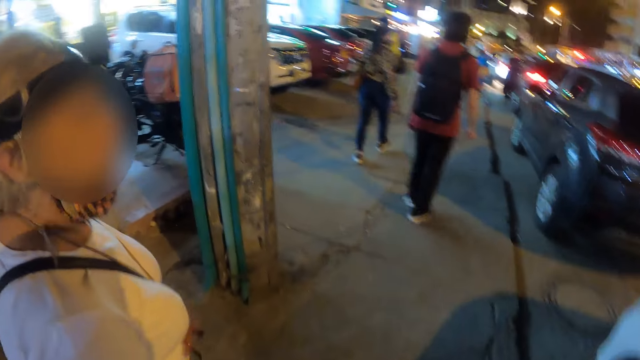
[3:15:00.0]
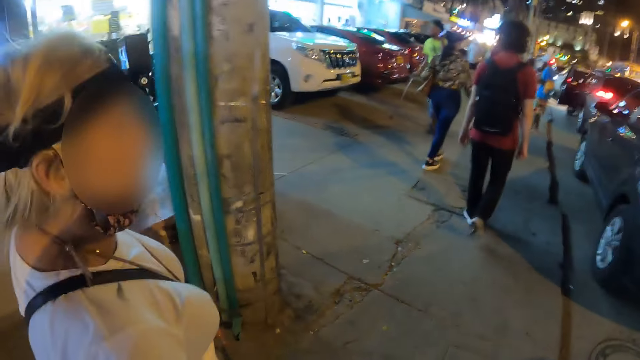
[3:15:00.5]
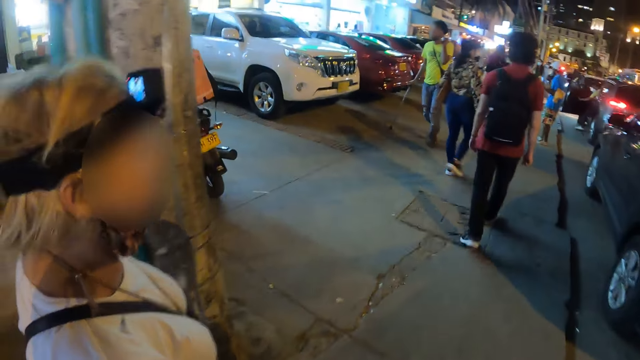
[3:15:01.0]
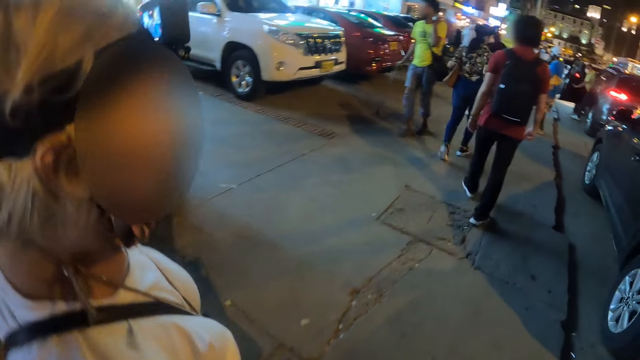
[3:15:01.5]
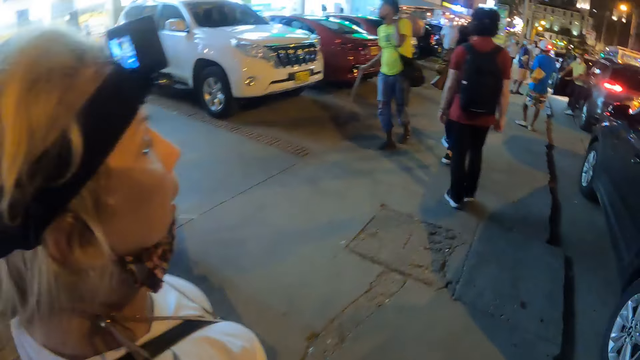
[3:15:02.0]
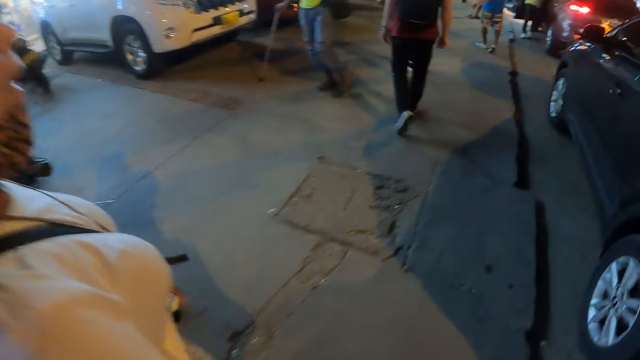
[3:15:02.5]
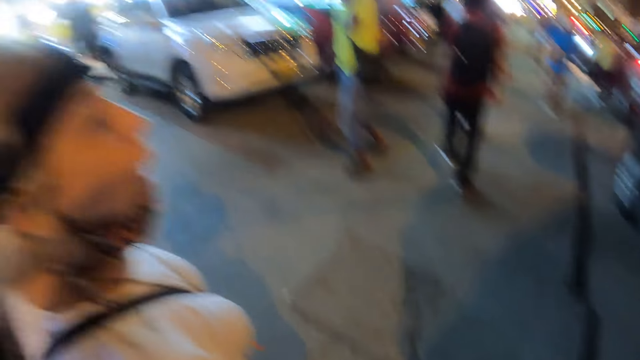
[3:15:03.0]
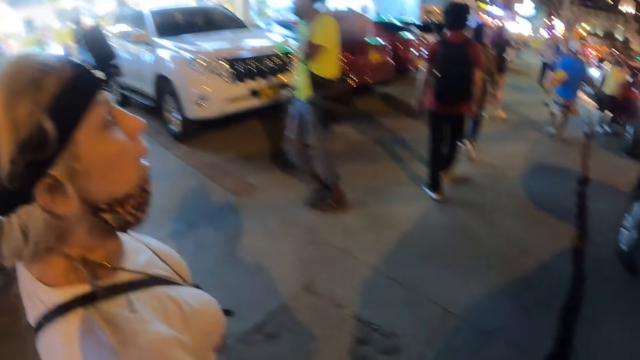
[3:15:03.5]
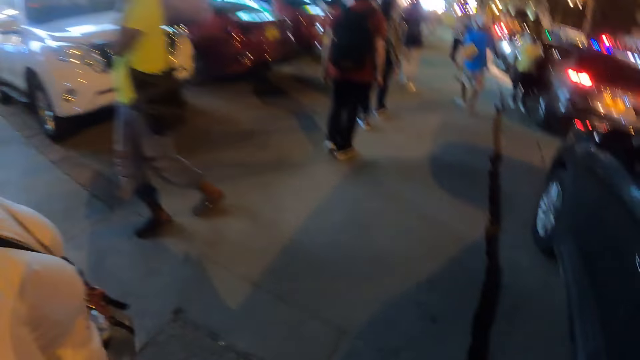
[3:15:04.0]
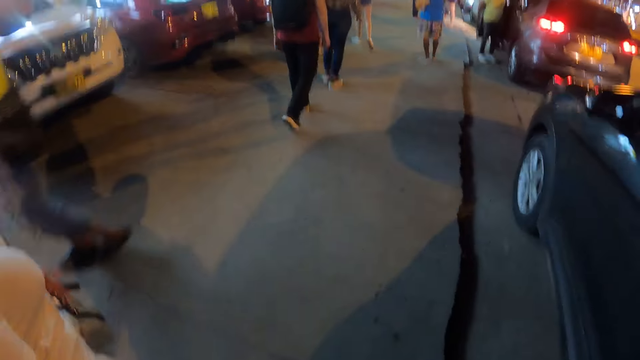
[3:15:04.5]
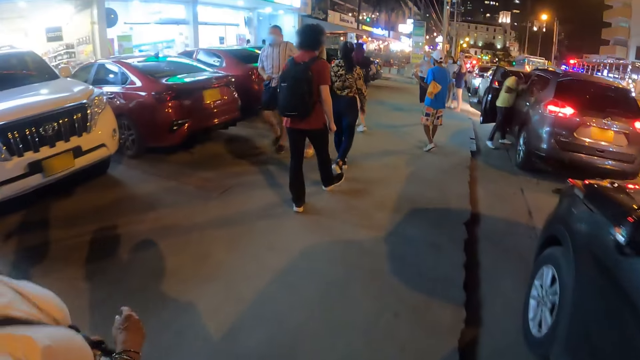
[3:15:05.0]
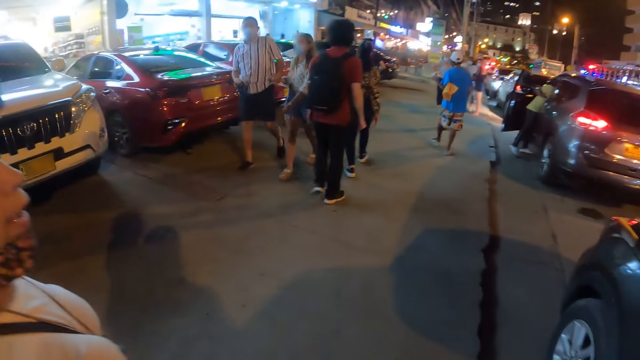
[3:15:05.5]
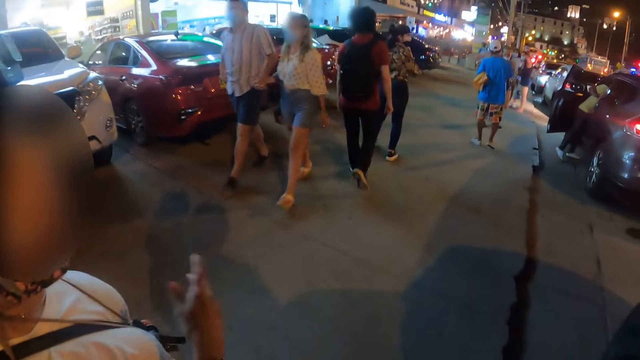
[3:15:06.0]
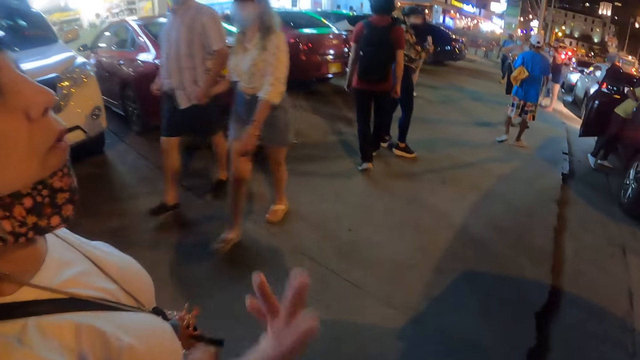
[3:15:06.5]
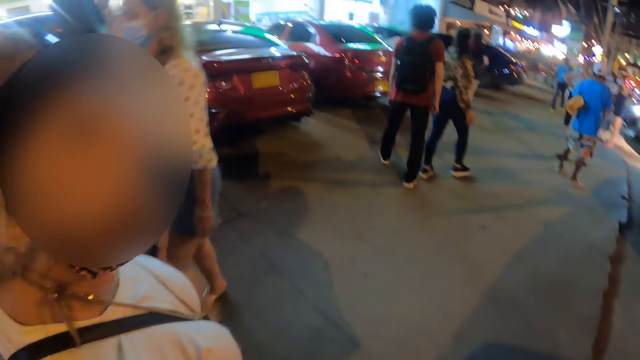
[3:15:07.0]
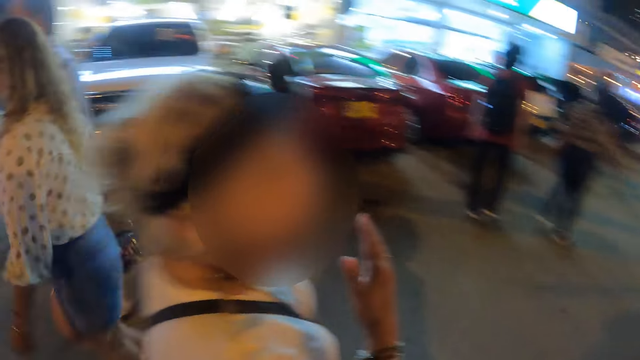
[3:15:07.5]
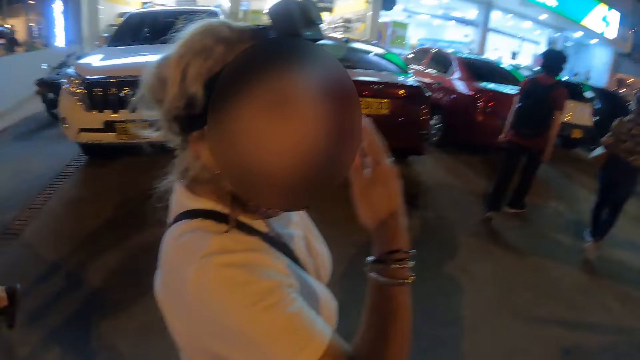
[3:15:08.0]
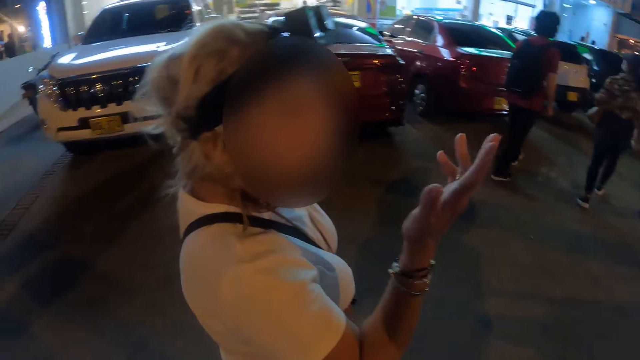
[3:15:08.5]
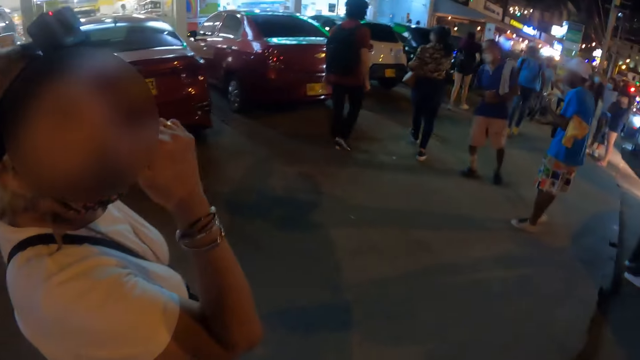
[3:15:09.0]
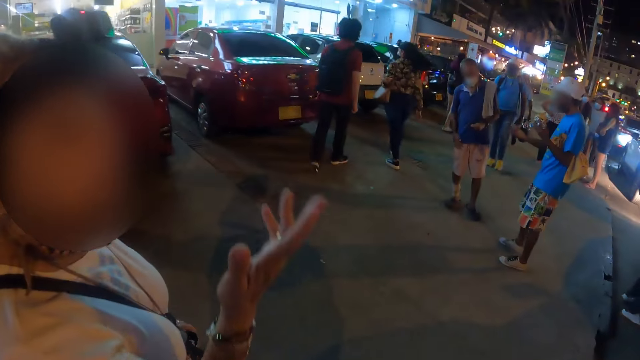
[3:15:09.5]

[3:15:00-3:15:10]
A woman interacts with the camera wearer.

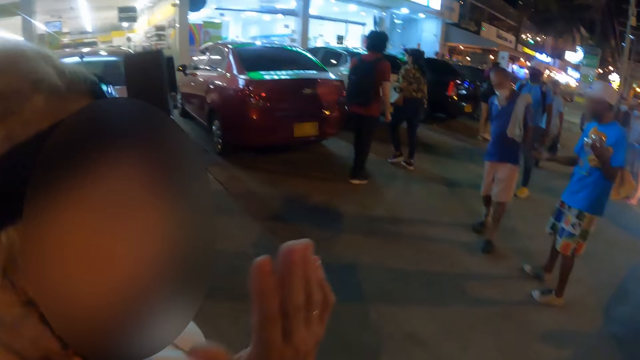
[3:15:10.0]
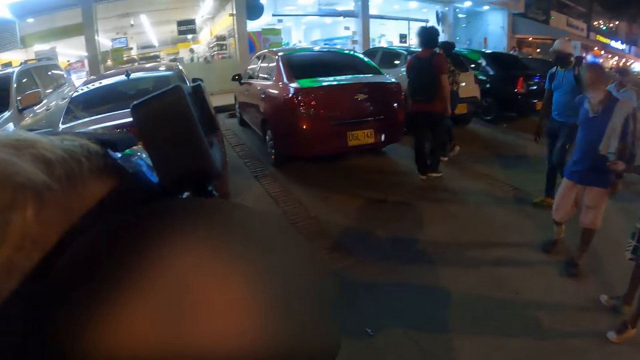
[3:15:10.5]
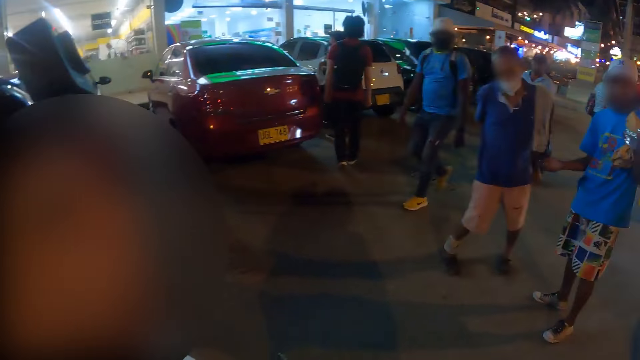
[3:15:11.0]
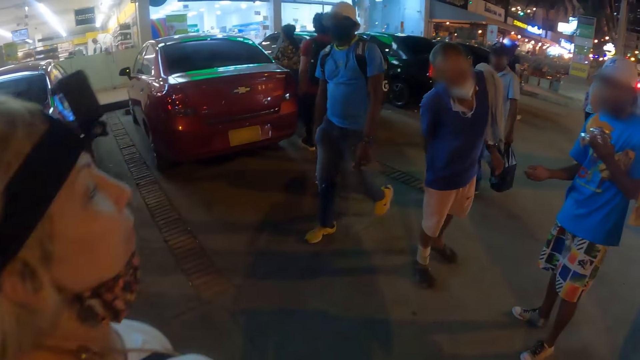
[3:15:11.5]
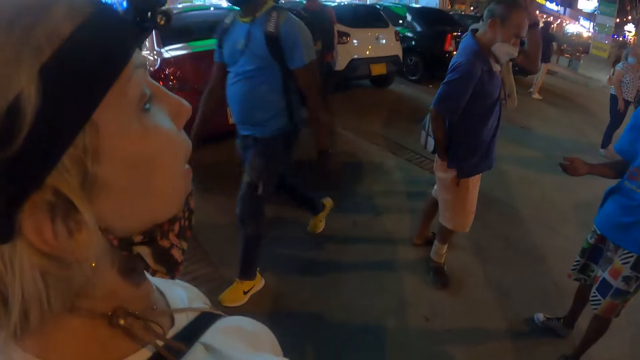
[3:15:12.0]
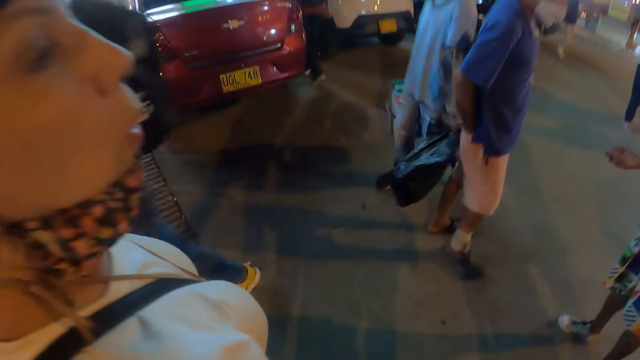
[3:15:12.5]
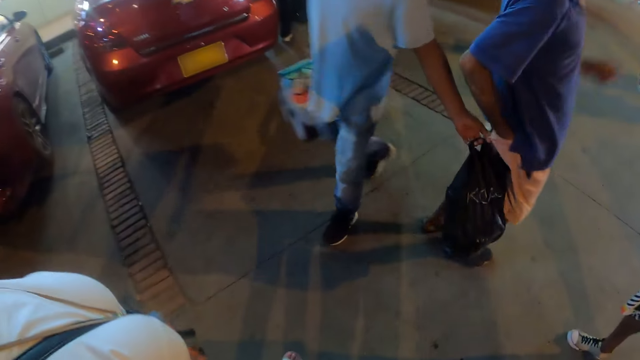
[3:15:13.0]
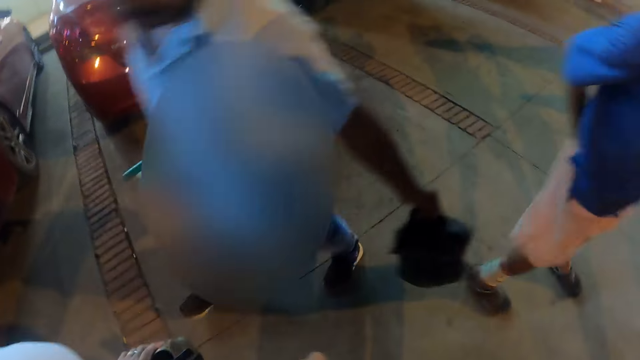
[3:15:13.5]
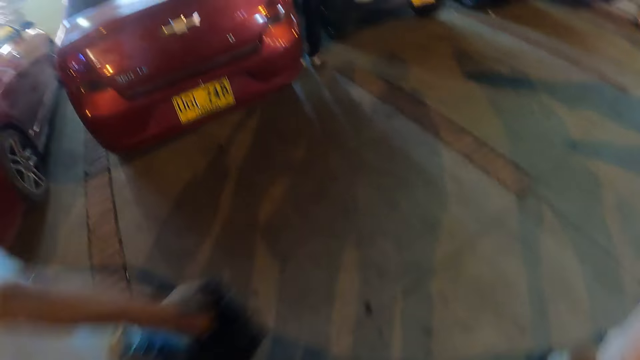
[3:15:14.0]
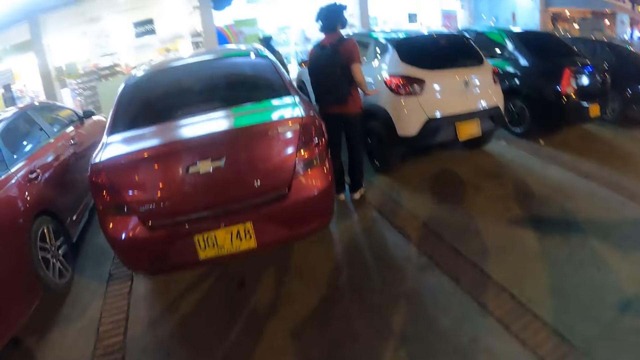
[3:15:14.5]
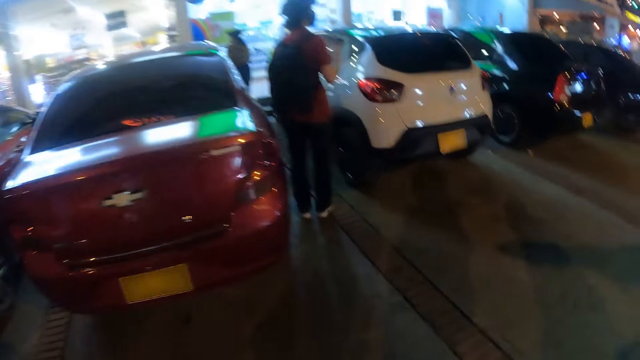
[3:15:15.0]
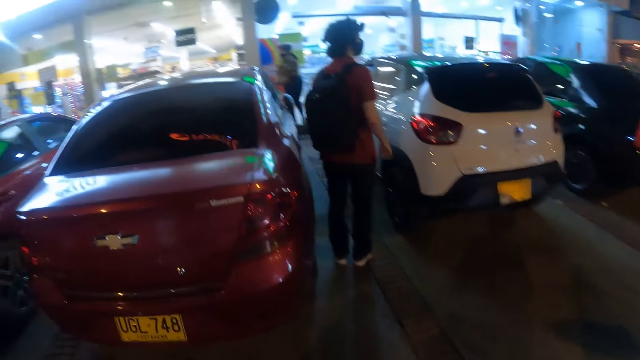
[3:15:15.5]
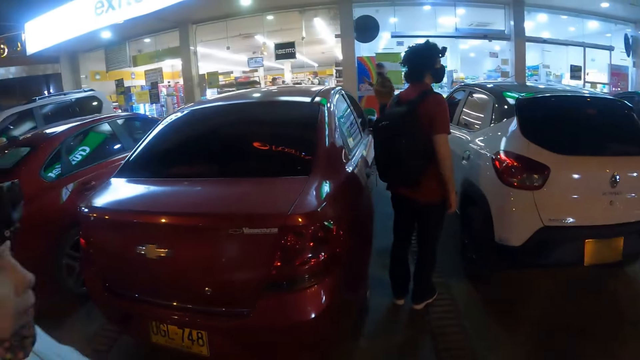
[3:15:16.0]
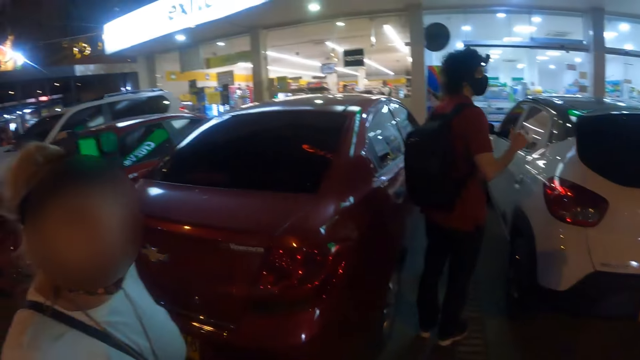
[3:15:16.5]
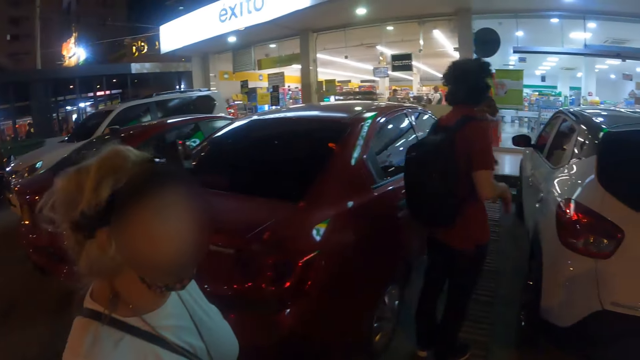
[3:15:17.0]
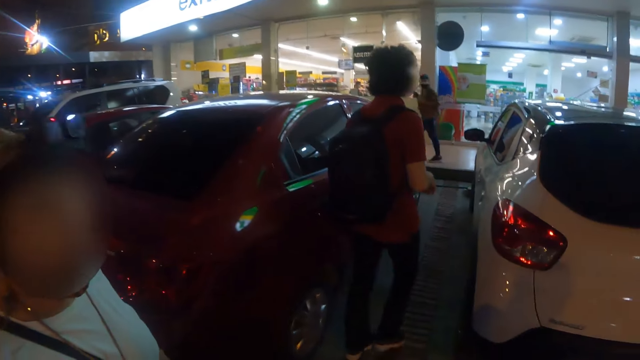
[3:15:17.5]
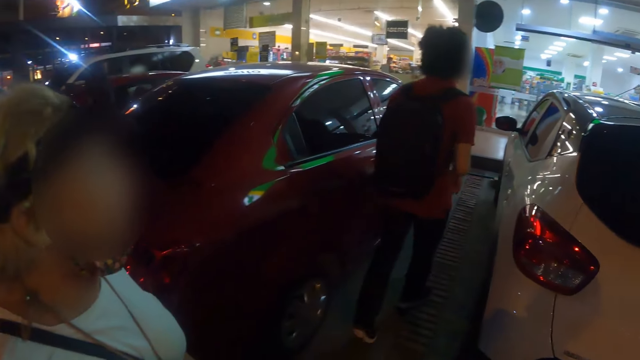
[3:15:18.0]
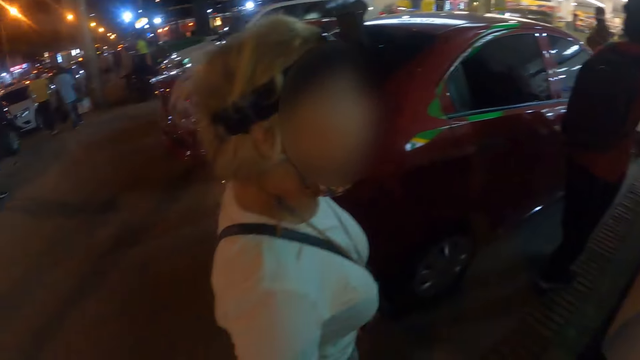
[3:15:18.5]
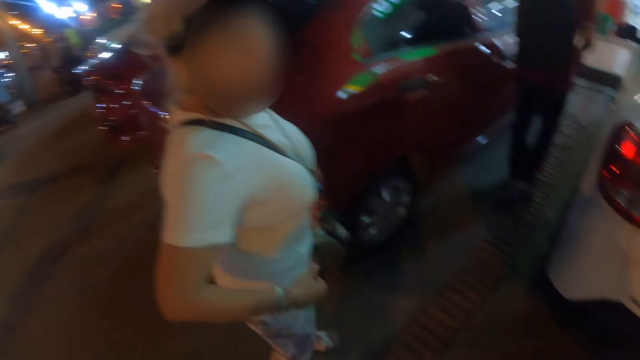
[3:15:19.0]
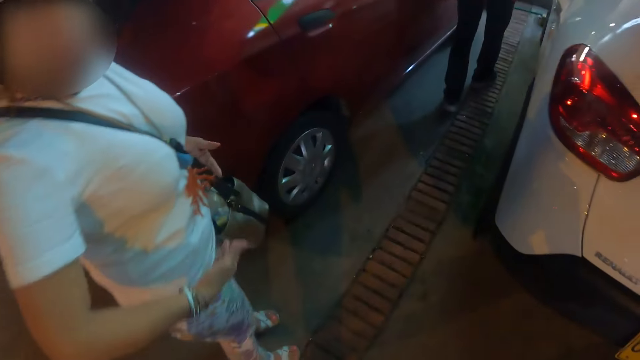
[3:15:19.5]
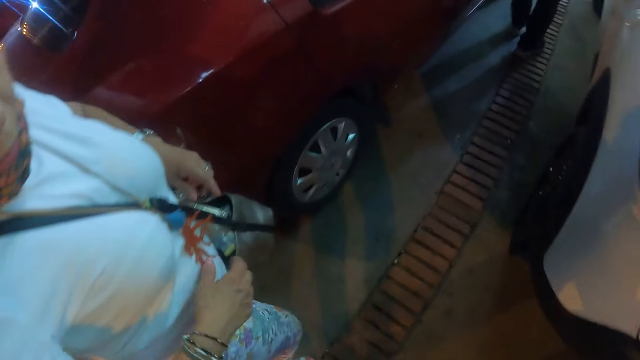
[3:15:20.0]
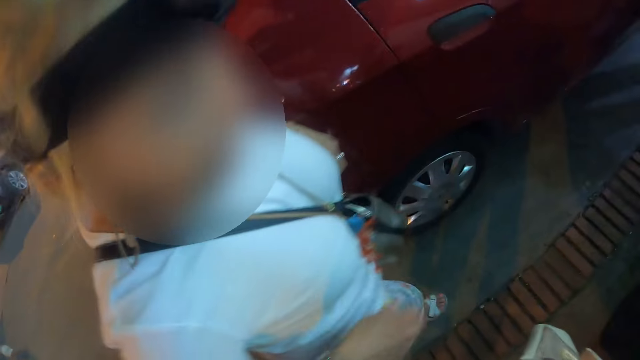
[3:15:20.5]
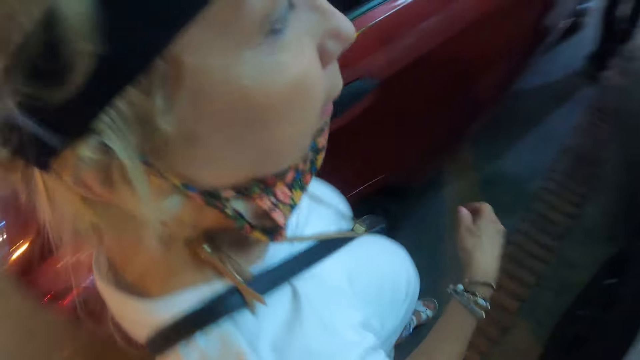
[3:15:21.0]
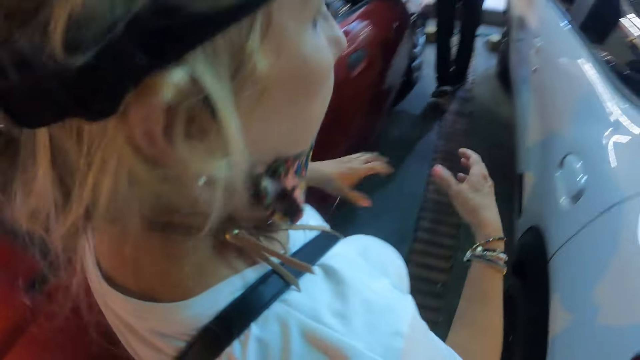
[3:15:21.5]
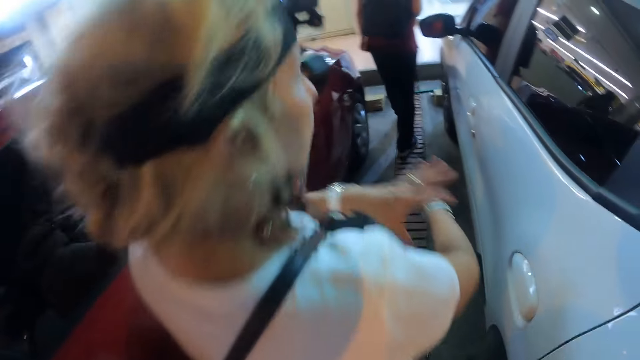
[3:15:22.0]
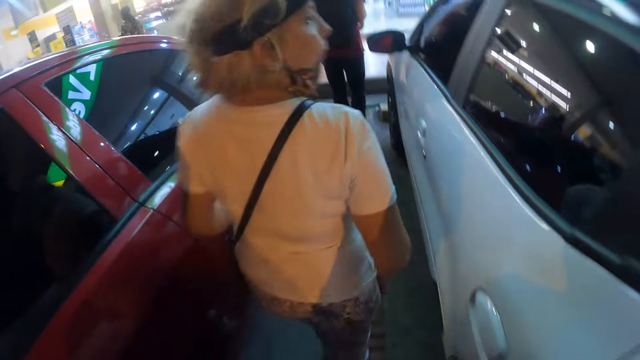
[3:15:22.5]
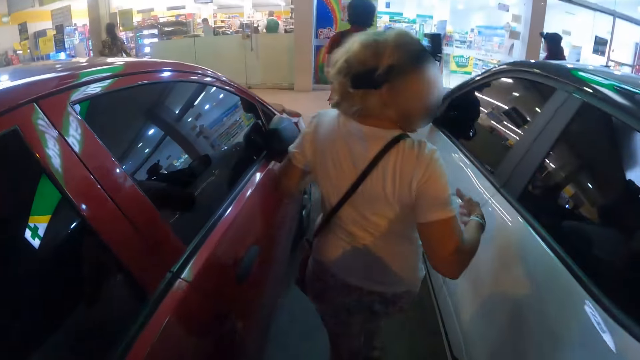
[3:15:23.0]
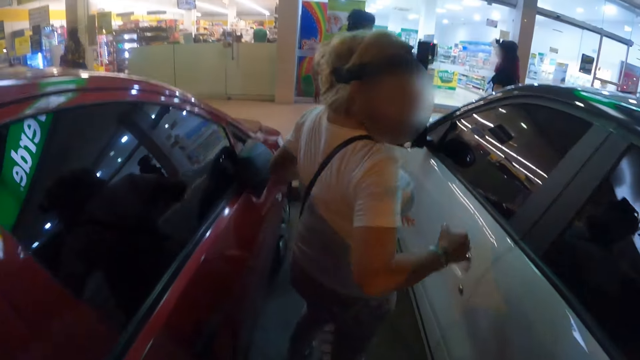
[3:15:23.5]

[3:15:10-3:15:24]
The camera wearer walks along a road. A woman talks to the camera wearer.
